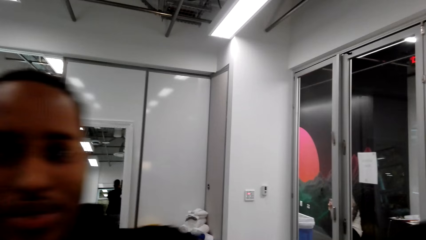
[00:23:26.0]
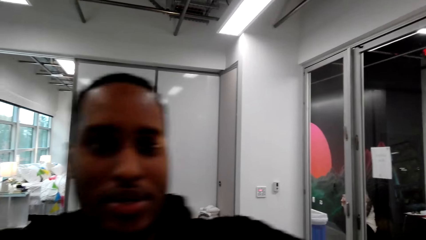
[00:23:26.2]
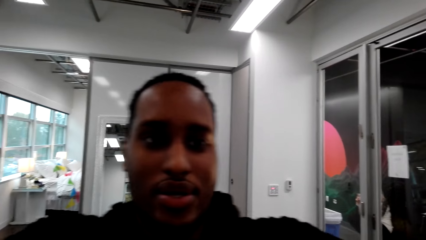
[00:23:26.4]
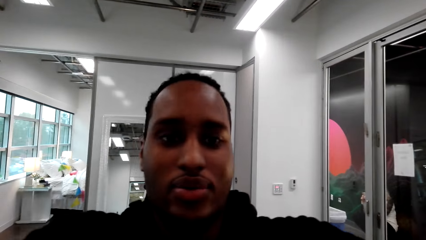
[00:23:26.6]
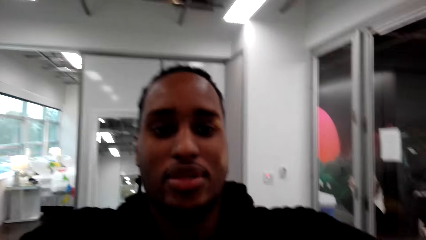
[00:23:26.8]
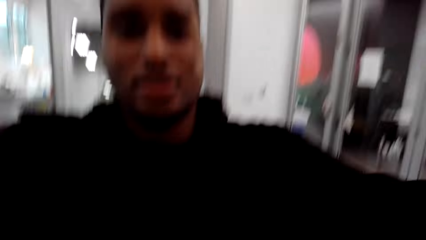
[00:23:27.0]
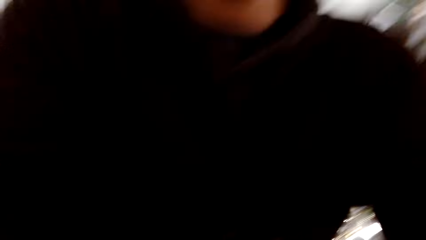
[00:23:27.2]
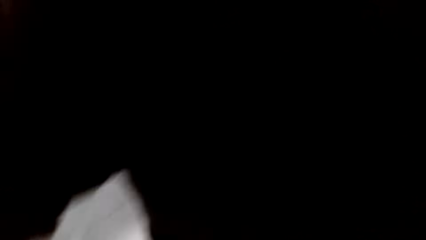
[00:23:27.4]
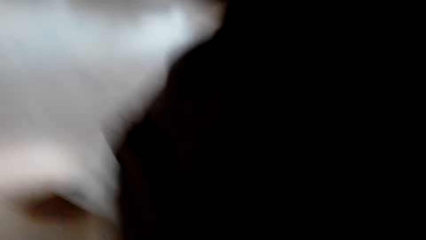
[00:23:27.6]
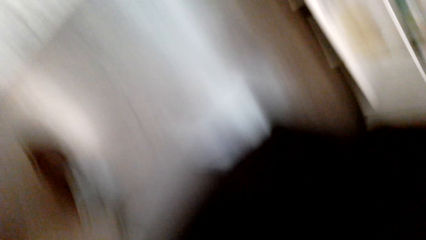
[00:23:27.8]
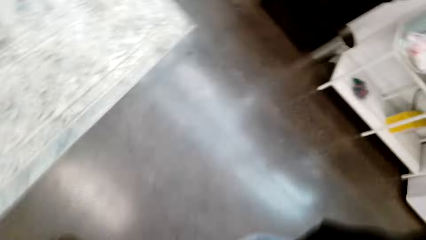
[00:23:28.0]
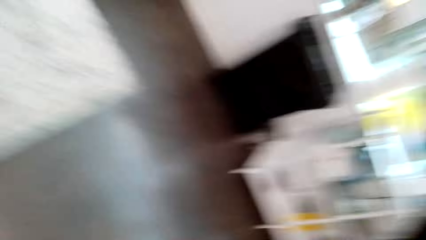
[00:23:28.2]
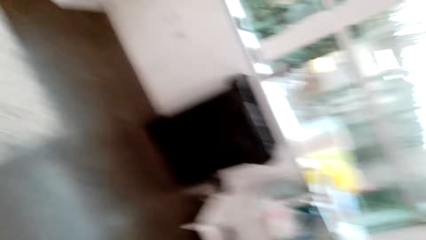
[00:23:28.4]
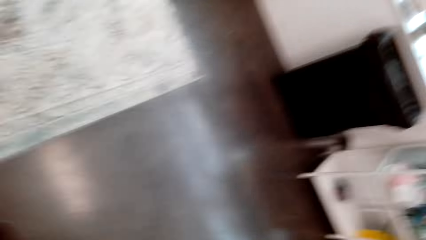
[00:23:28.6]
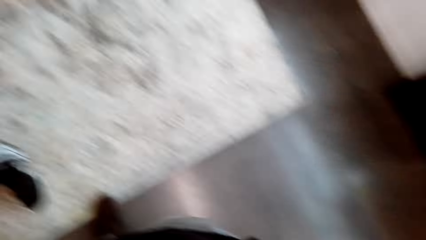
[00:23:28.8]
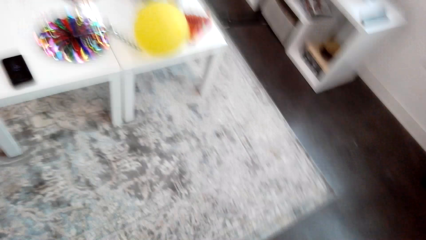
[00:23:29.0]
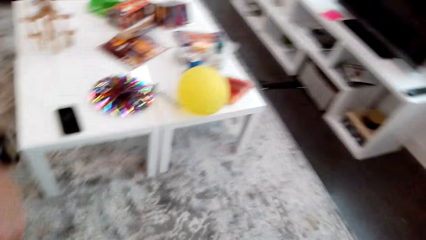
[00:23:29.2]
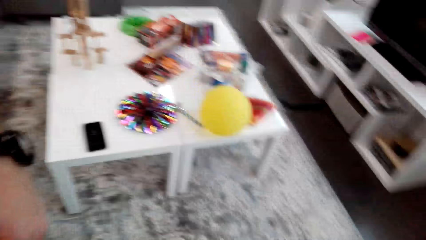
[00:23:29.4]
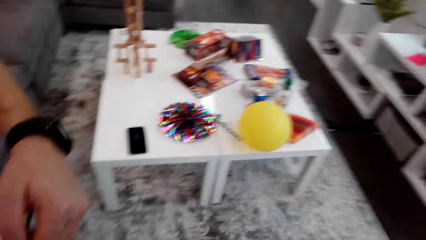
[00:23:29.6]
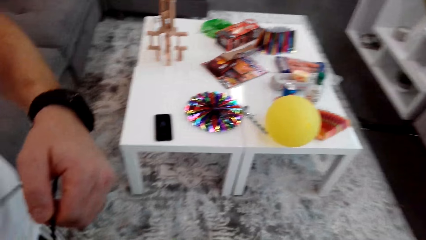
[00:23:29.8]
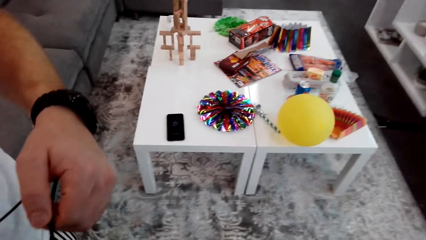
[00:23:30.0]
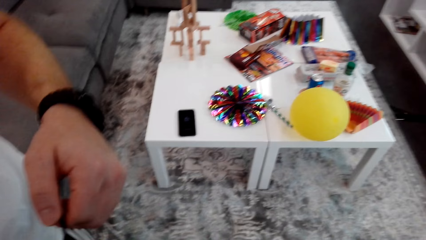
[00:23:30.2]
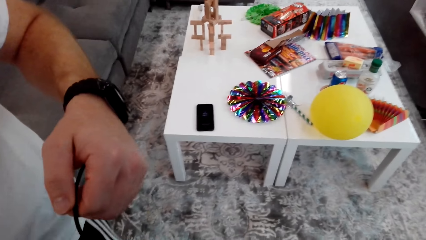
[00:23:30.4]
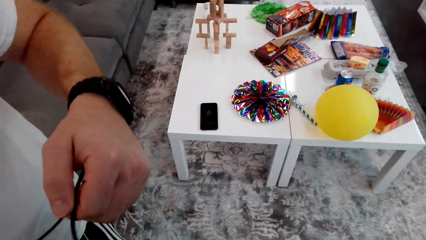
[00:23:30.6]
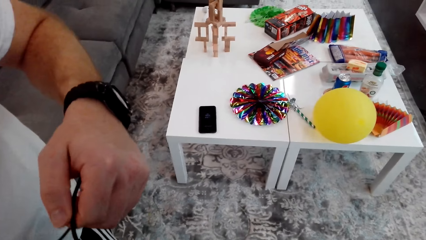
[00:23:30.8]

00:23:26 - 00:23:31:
A man stands in front of the camera wearer and talks to the camera wearer. The camera wearer looks on the floor.
